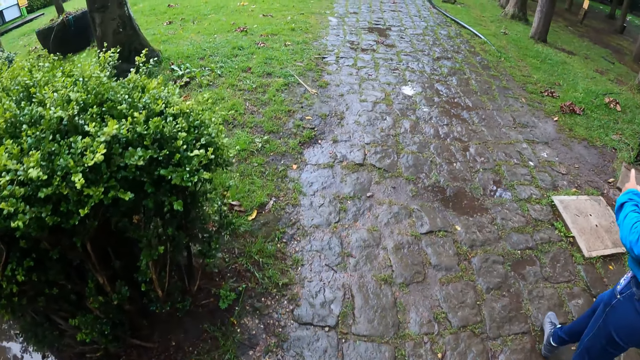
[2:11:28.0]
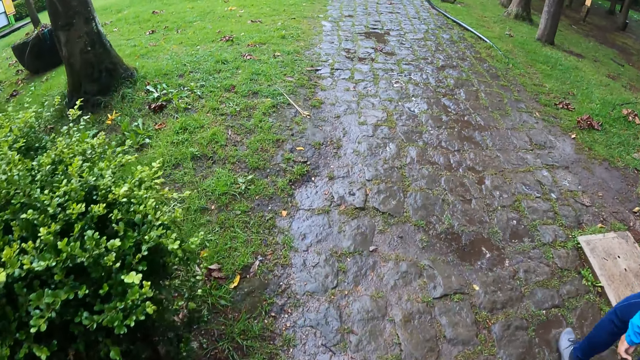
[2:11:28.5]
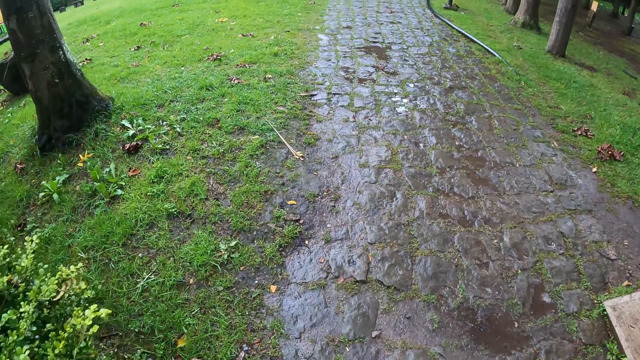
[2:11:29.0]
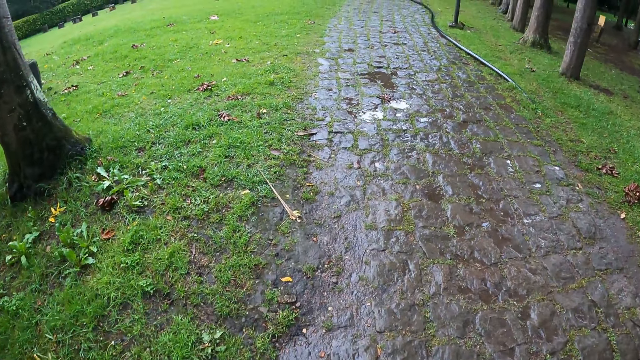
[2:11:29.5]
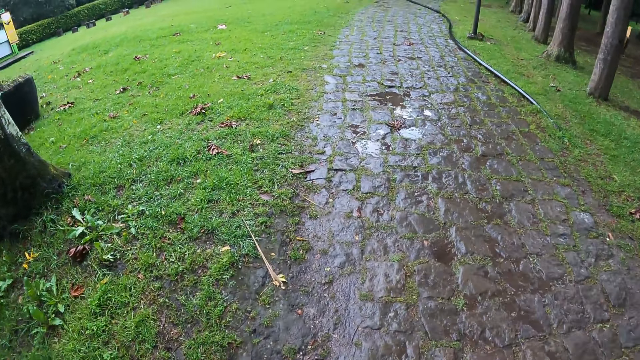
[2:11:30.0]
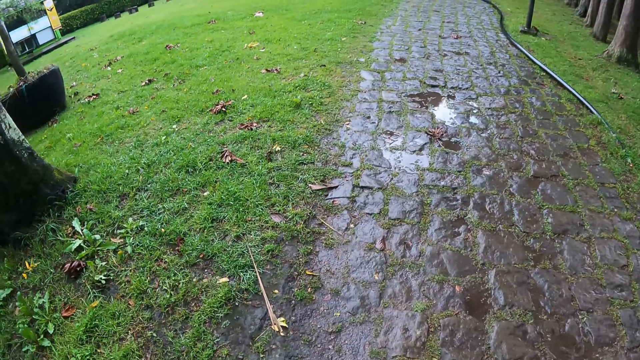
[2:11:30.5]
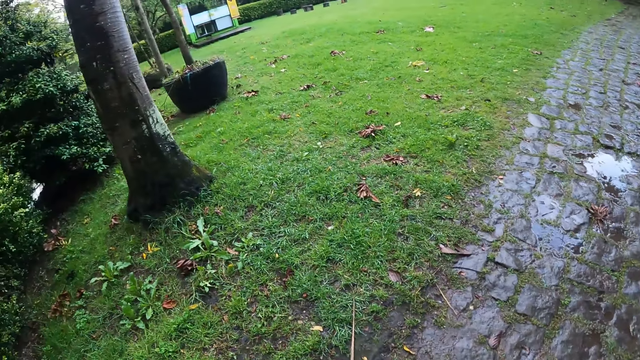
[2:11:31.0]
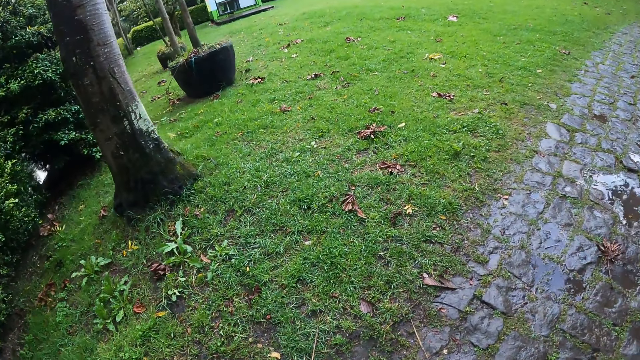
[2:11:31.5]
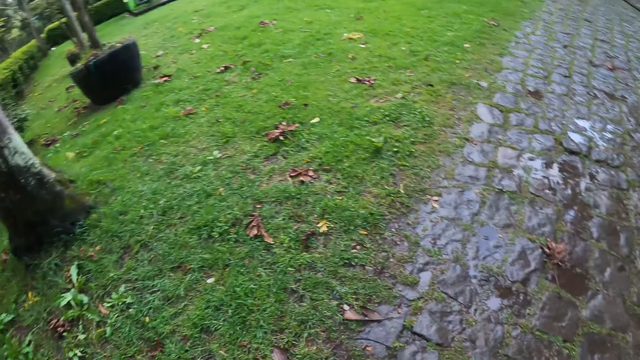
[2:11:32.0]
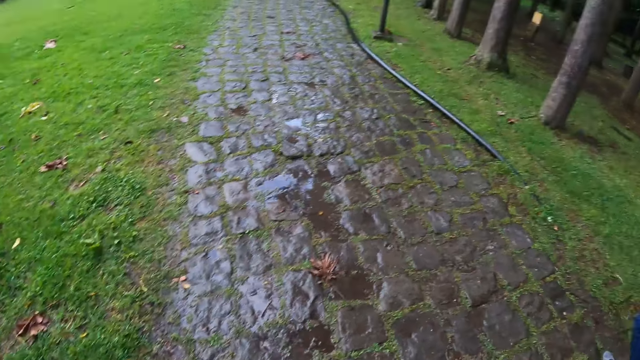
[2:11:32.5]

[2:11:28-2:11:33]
A lady gestures out.

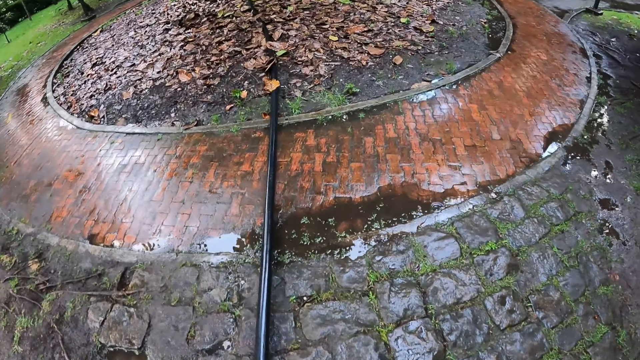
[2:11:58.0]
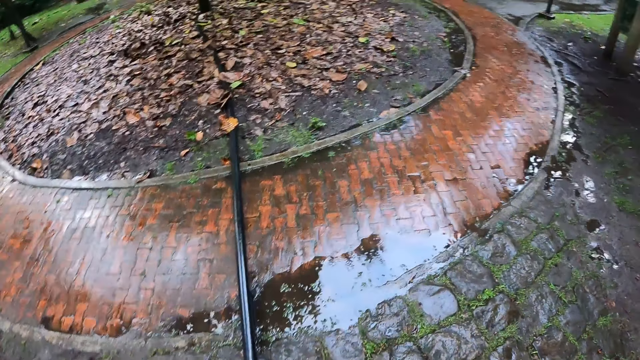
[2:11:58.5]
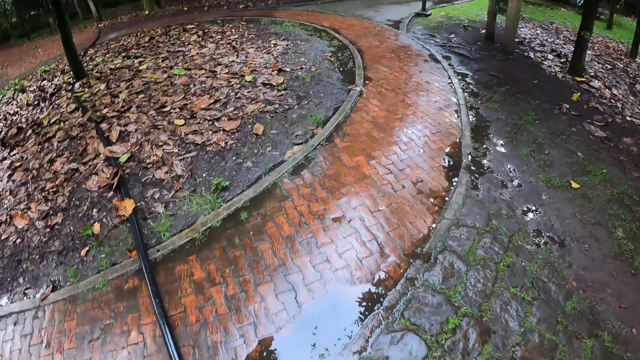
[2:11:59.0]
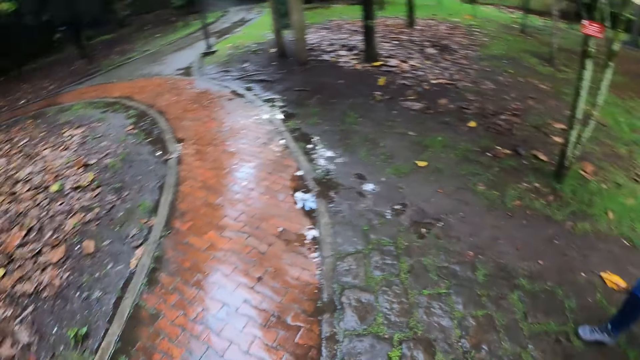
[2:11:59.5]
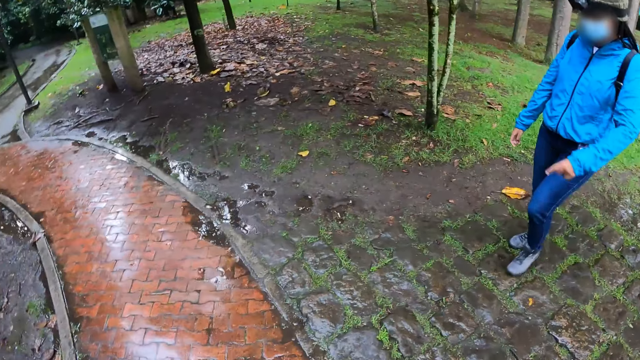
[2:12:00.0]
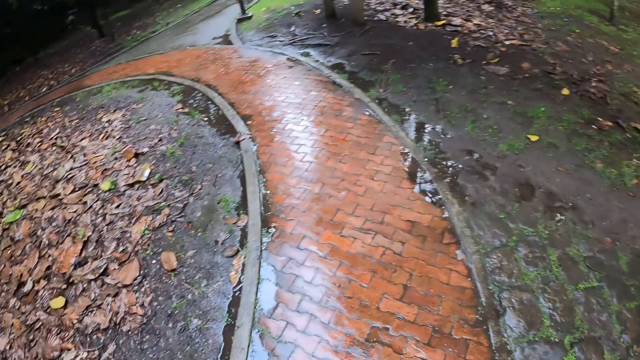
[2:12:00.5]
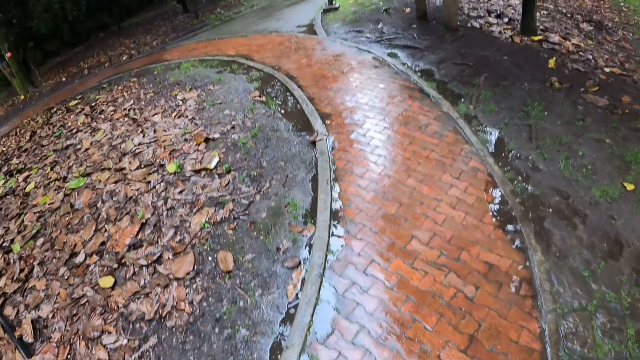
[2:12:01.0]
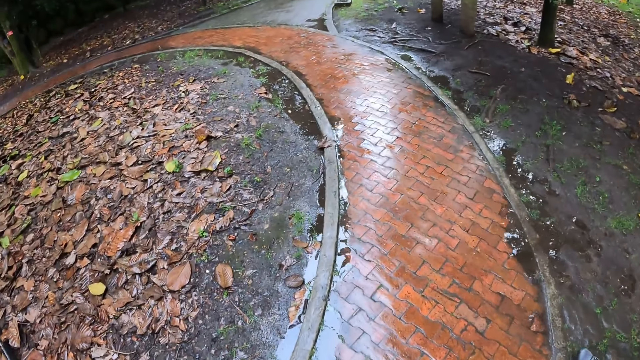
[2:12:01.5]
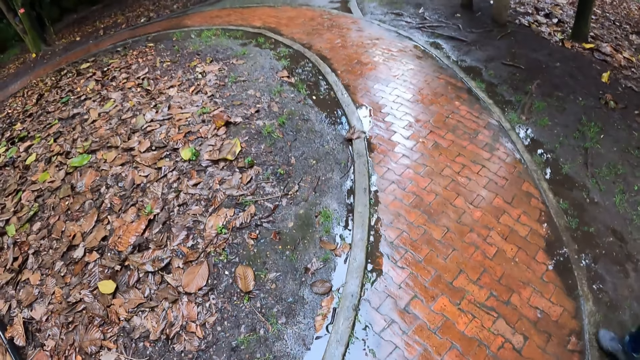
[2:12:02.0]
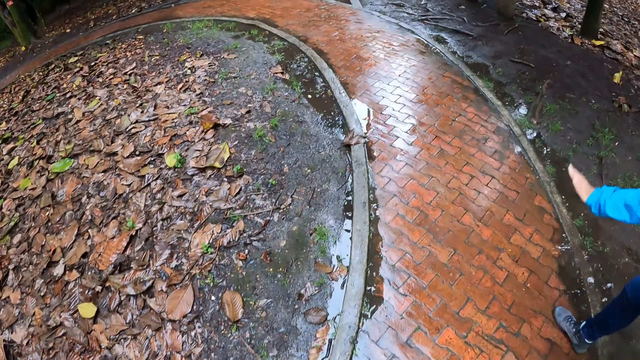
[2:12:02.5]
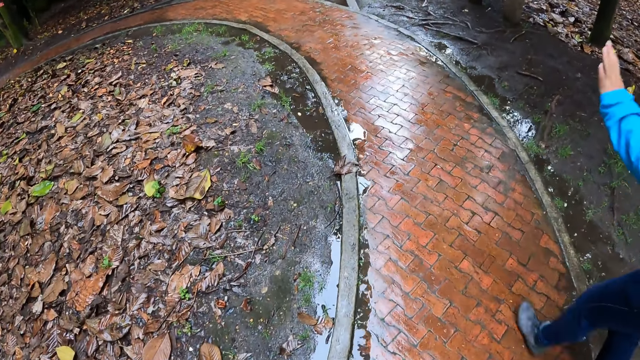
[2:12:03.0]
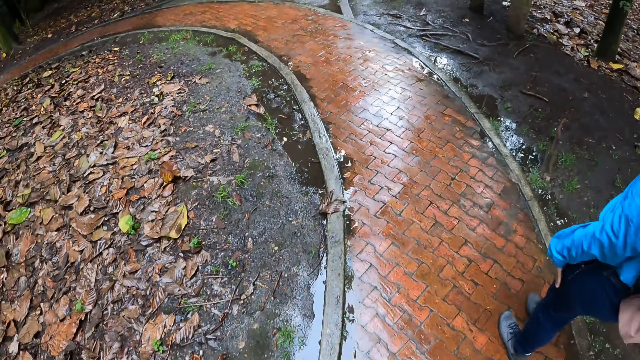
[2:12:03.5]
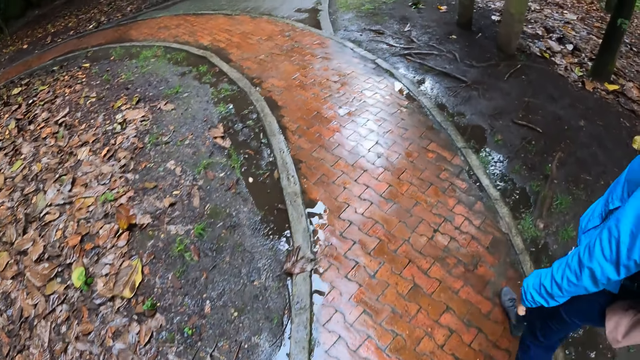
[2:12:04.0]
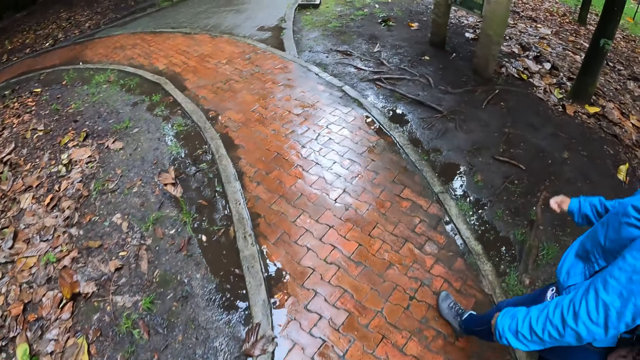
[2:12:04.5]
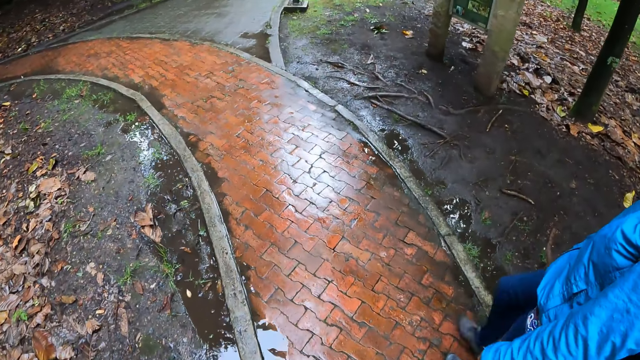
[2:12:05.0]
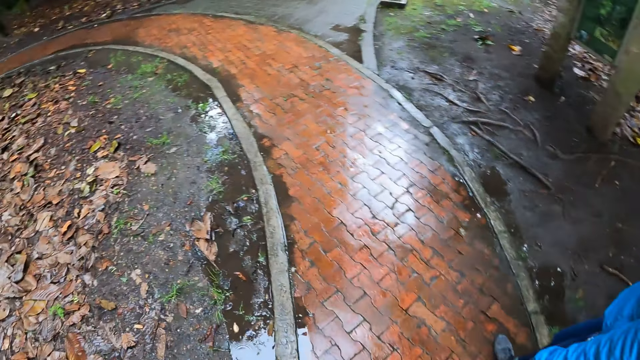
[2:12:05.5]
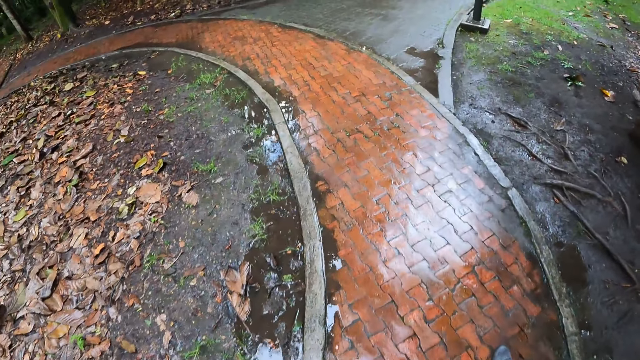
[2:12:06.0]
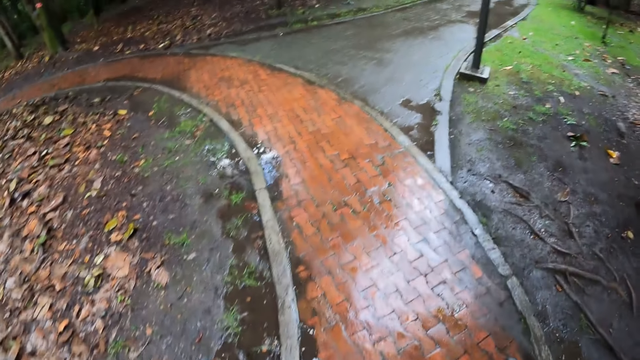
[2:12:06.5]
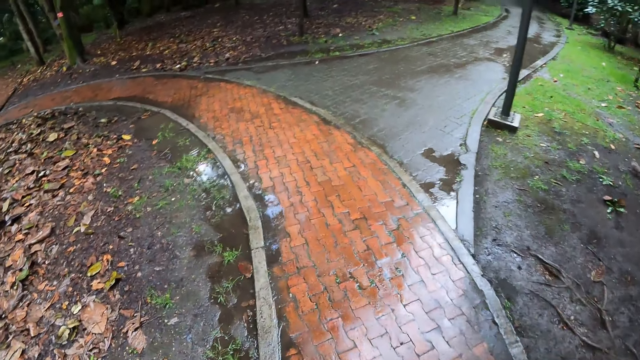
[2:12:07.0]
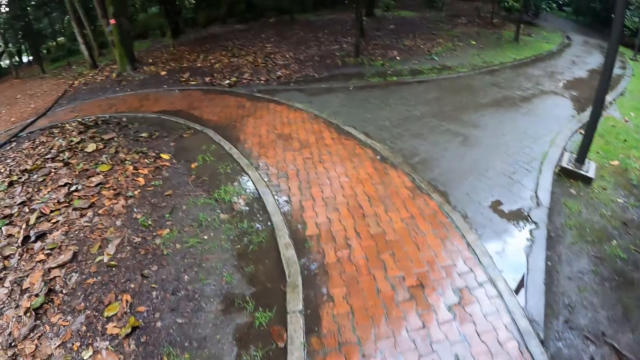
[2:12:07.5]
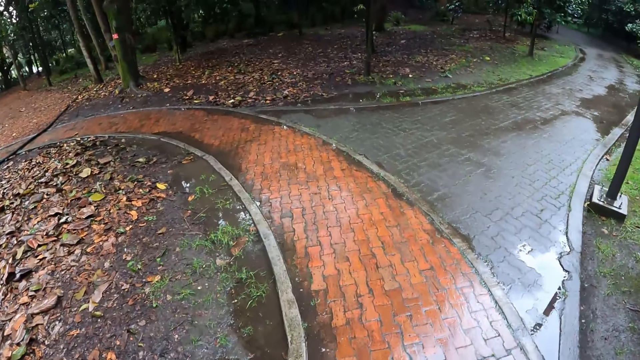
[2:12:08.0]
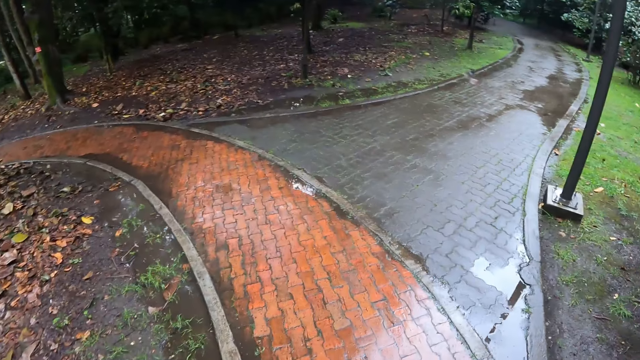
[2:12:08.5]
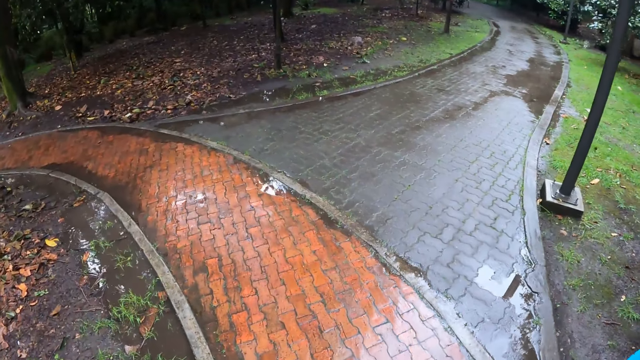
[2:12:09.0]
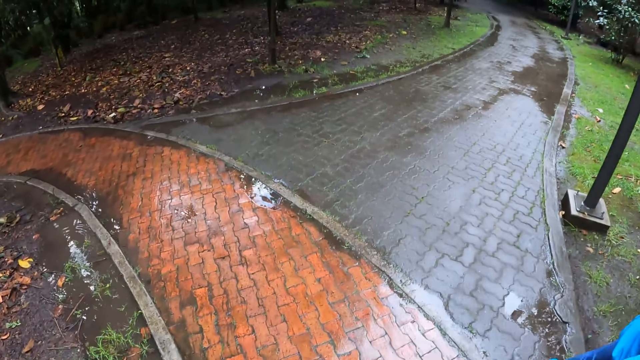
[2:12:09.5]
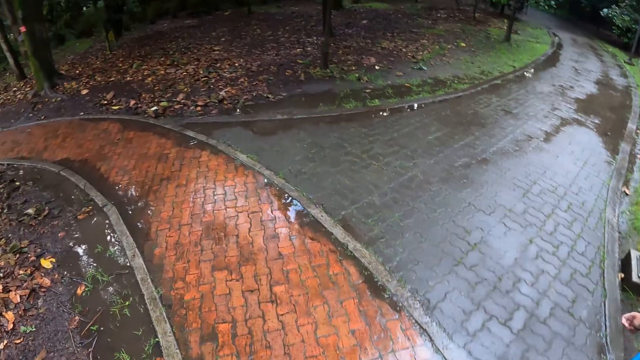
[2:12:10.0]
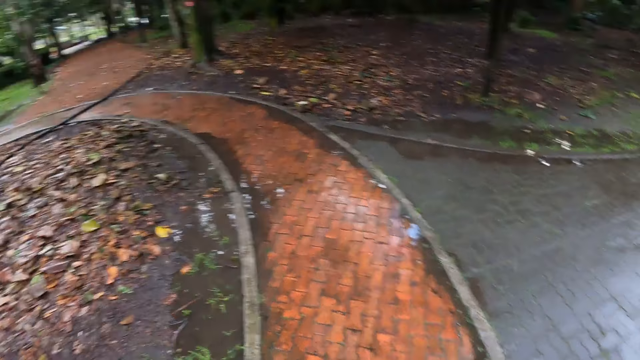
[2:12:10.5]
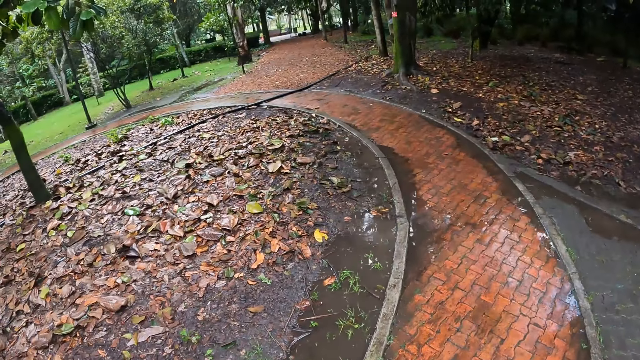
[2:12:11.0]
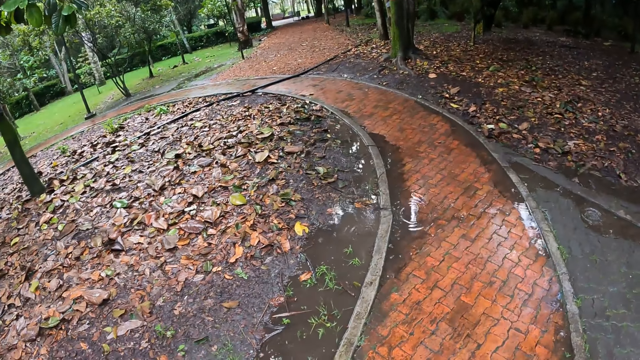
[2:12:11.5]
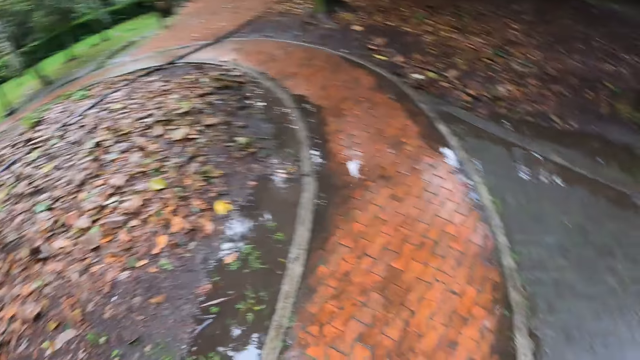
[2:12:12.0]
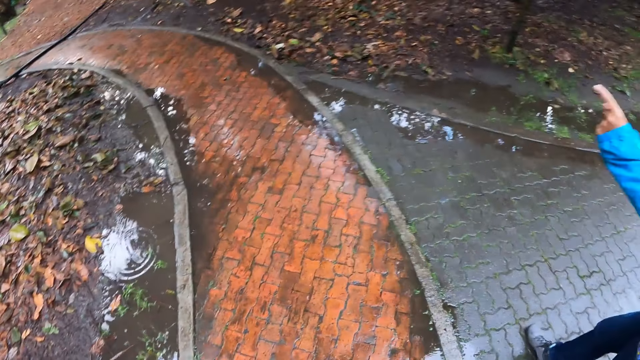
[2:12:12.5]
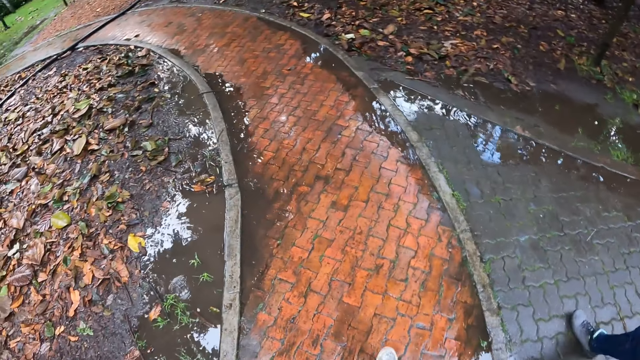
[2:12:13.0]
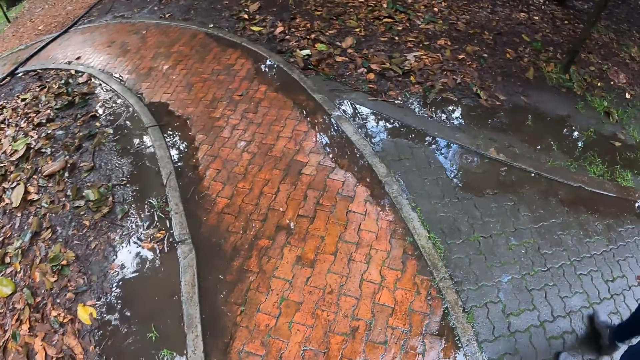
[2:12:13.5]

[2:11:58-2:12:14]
A lady gestures out. She gestures out again. The man, the woman and another woman walk past the camera wearer.
